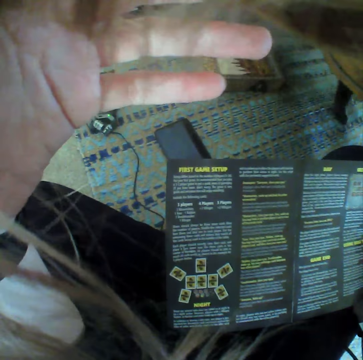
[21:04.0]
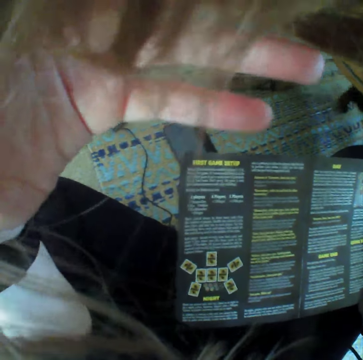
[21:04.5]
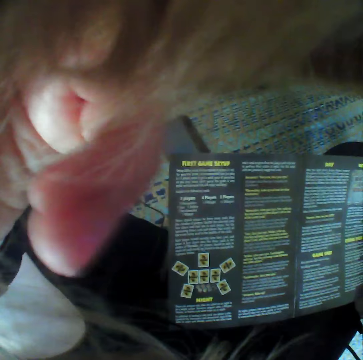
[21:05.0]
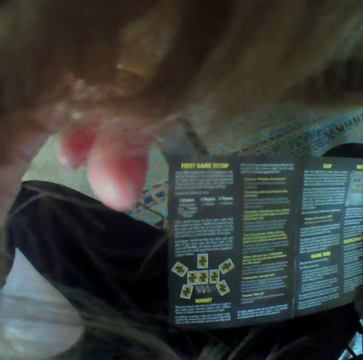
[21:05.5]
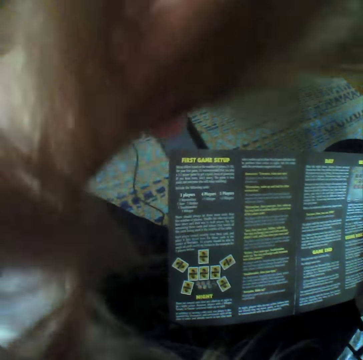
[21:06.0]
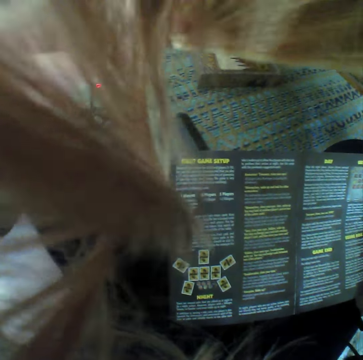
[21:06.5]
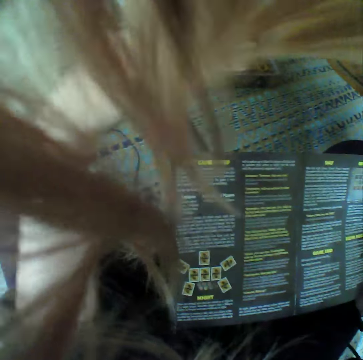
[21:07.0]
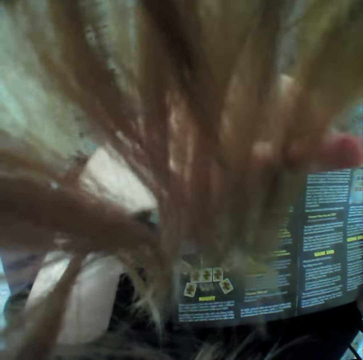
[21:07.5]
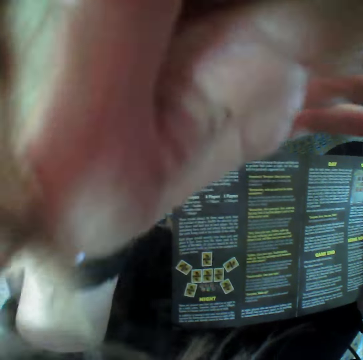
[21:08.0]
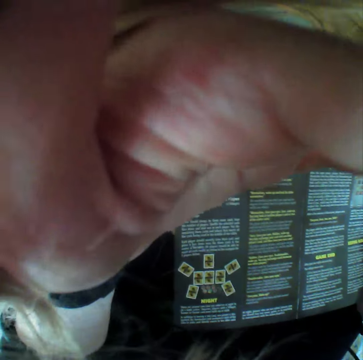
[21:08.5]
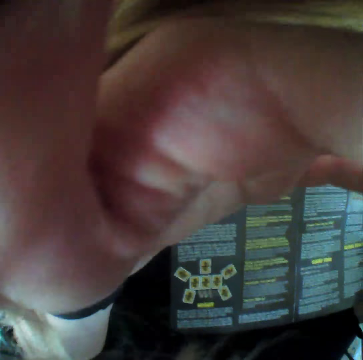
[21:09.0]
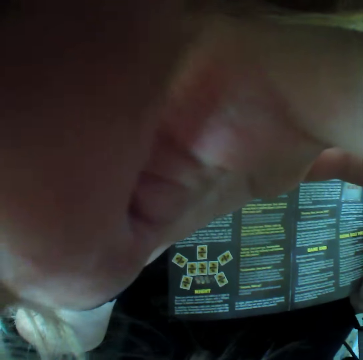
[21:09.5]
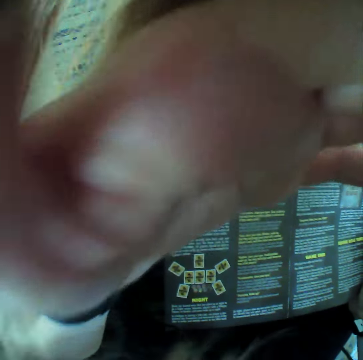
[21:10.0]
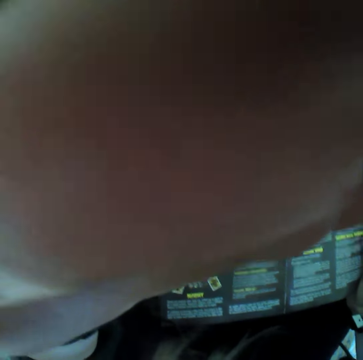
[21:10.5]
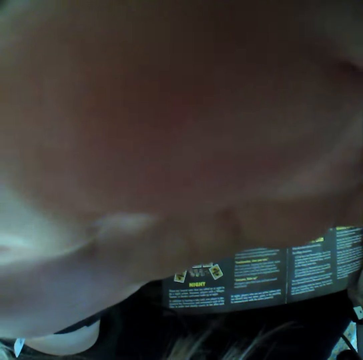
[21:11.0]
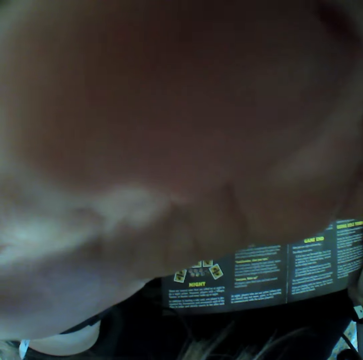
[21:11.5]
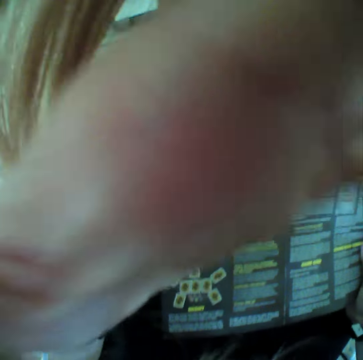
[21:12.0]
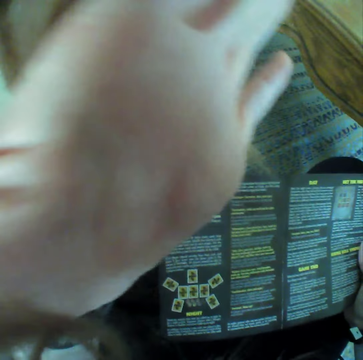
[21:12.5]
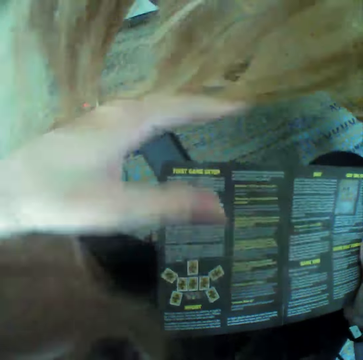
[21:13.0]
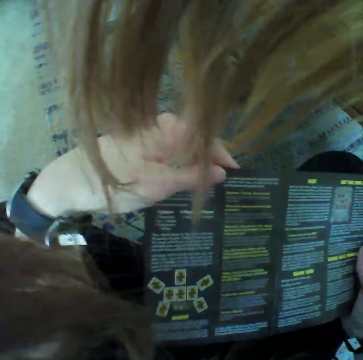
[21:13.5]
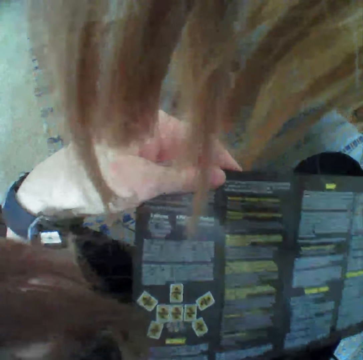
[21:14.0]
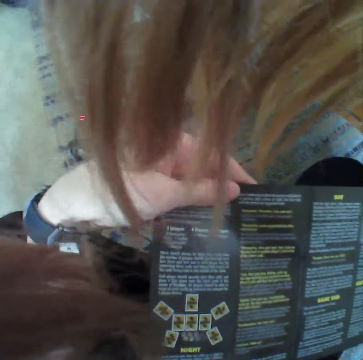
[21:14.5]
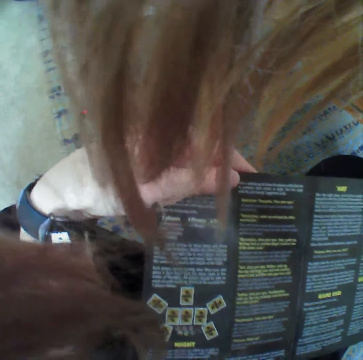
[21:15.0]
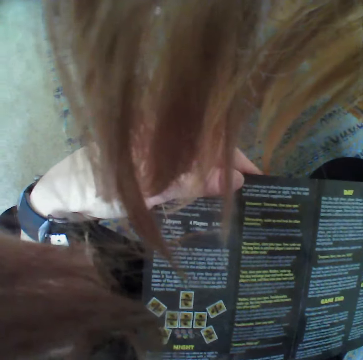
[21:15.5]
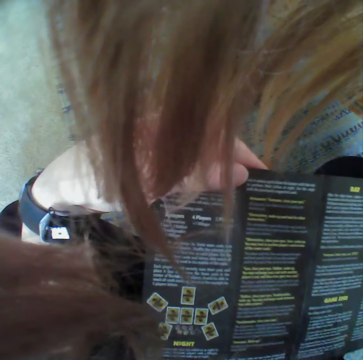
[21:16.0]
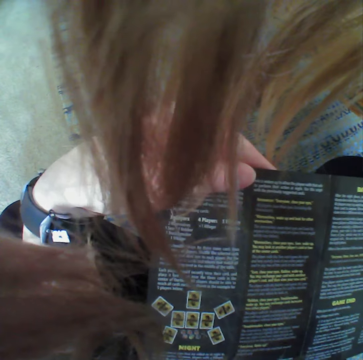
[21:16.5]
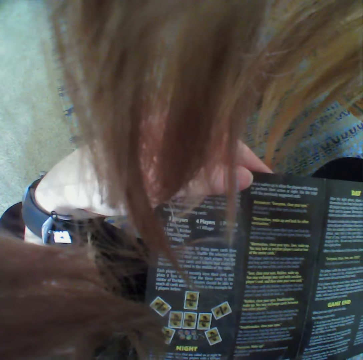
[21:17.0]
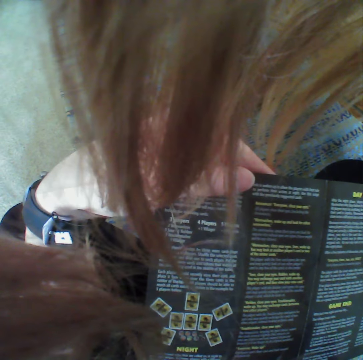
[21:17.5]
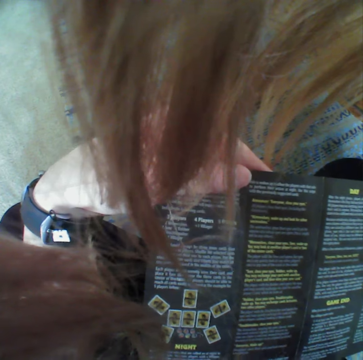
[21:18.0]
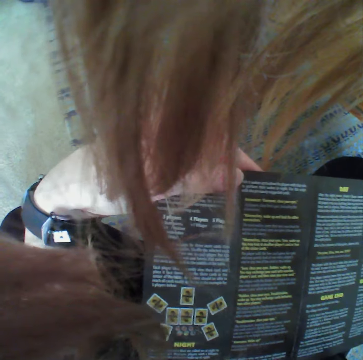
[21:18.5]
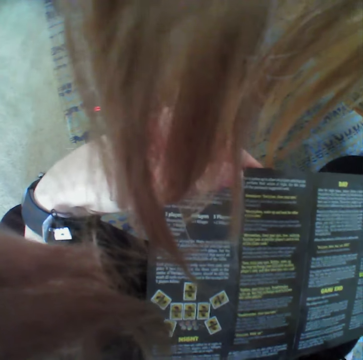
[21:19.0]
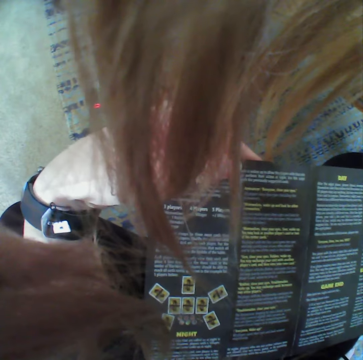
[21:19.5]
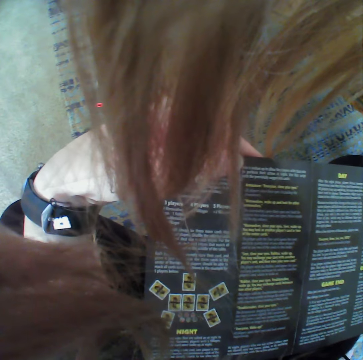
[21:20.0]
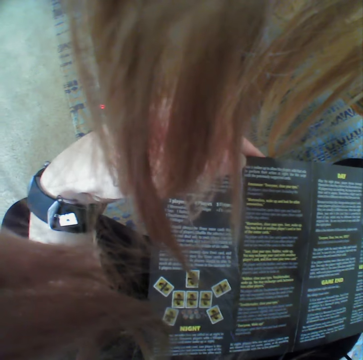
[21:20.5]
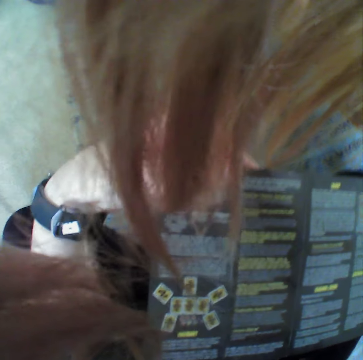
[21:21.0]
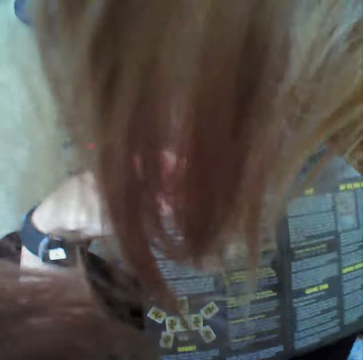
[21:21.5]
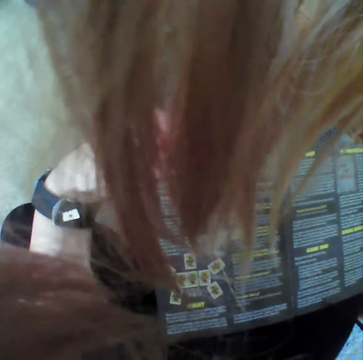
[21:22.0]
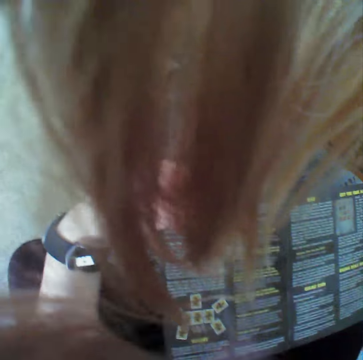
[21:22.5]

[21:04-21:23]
The camera wearer moves the hair. They hold the paper. They look at the pamphlet.

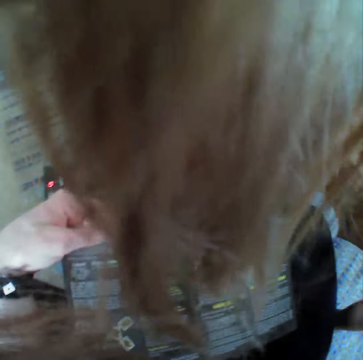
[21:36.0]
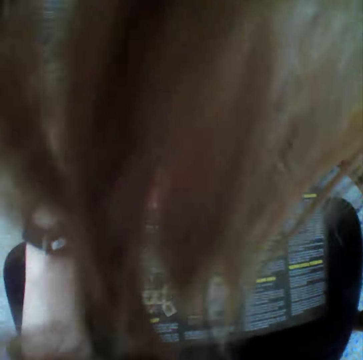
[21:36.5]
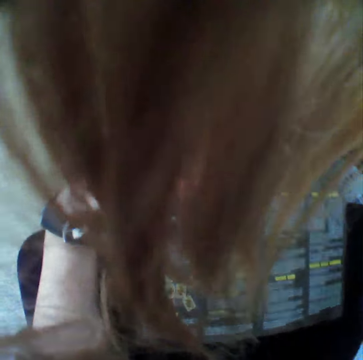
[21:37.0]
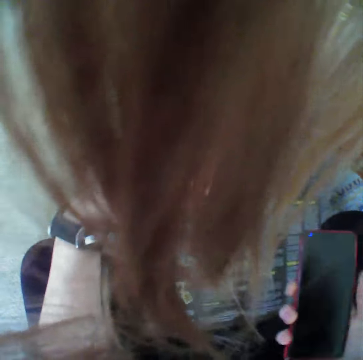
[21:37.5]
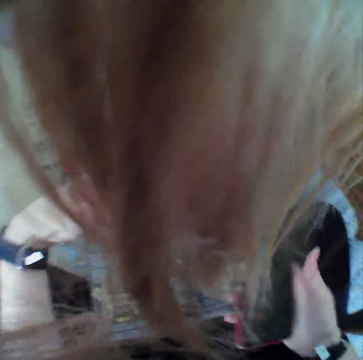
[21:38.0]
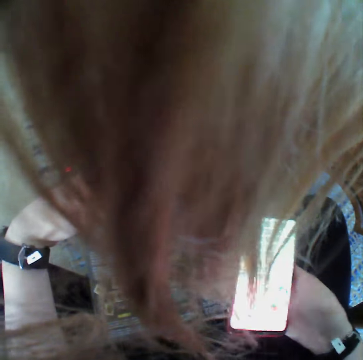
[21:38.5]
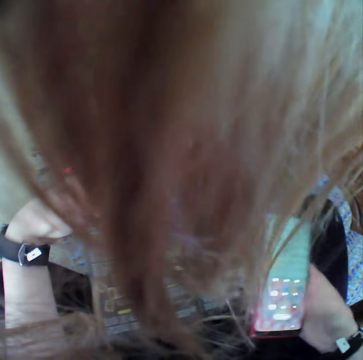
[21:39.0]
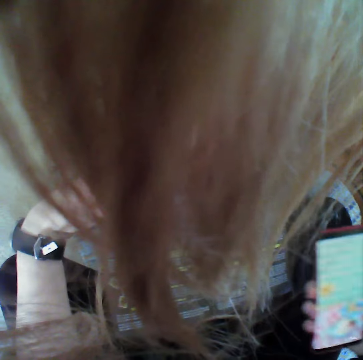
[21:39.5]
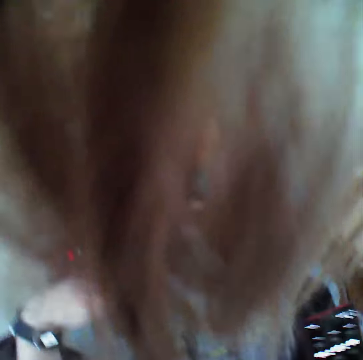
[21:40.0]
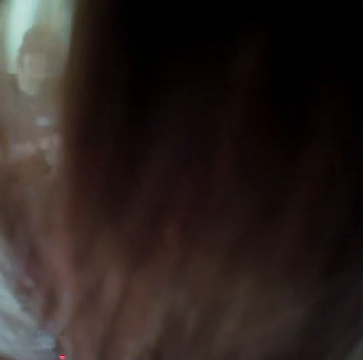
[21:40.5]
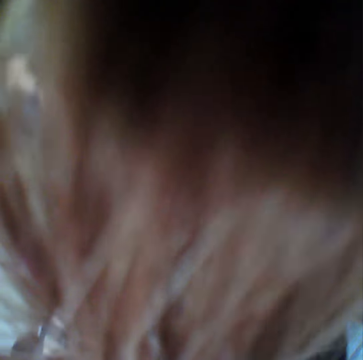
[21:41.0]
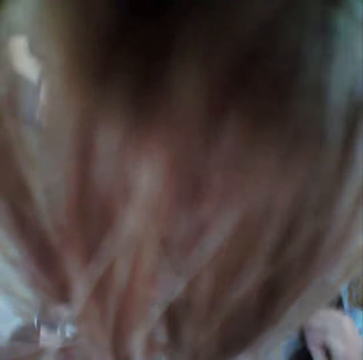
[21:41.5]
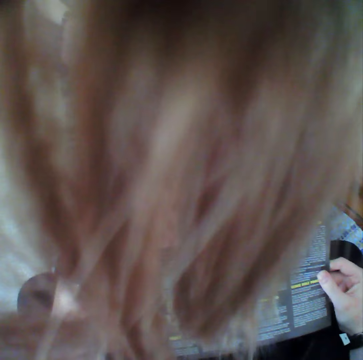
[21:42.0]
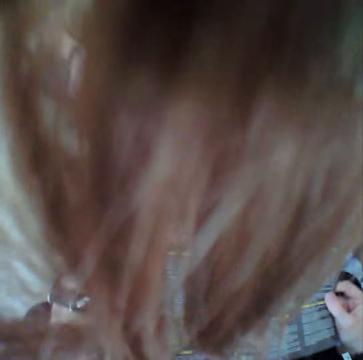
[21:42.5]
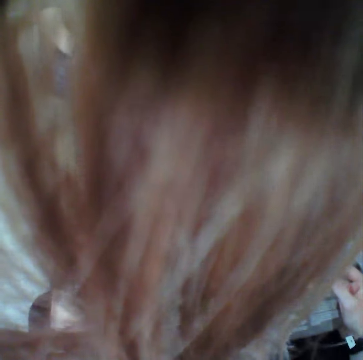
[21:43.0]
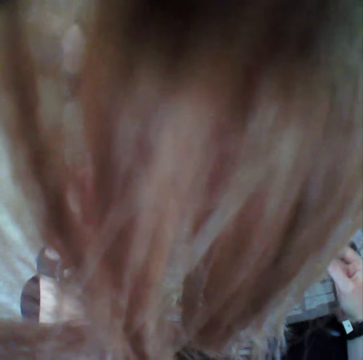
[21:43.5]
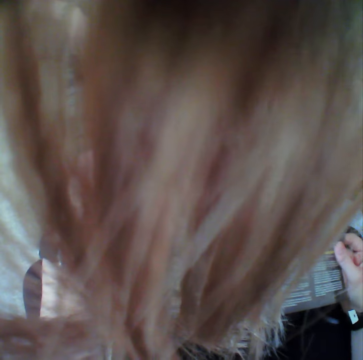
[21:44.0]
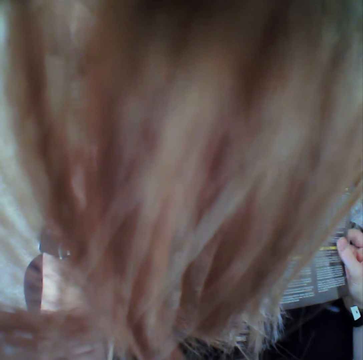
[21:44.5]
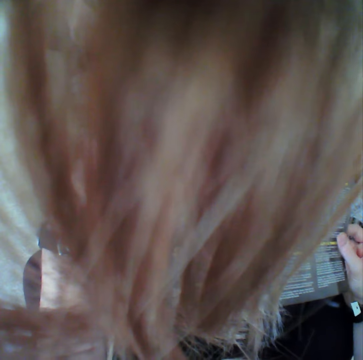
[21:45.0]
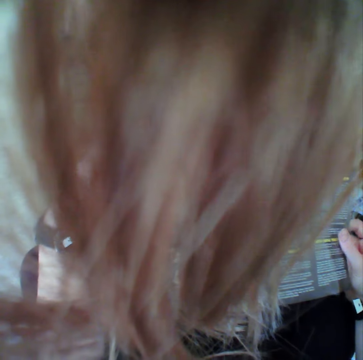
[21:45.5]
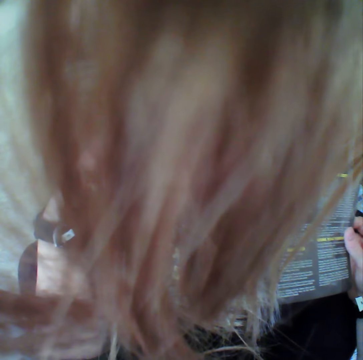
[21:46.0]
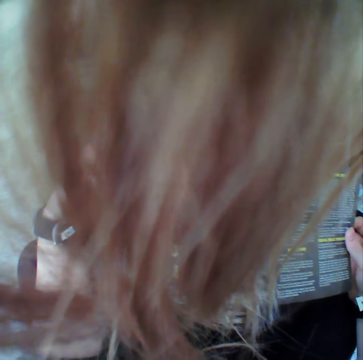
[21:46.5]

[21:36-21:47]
The camera wearer swipes on the phone.

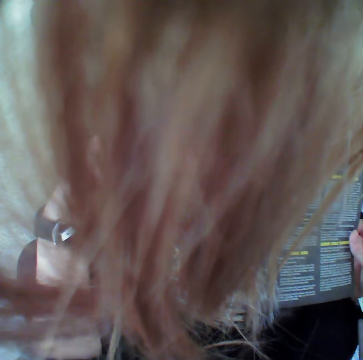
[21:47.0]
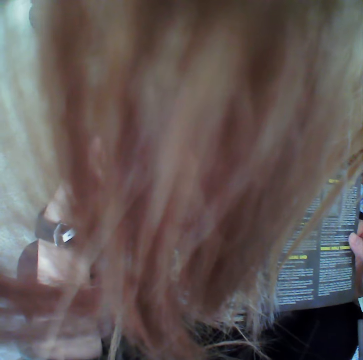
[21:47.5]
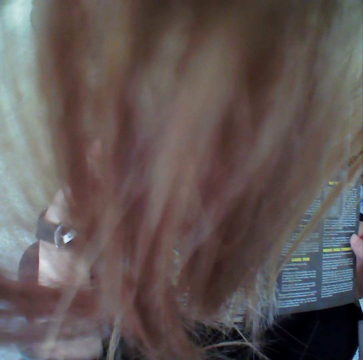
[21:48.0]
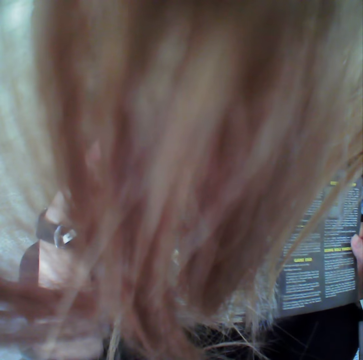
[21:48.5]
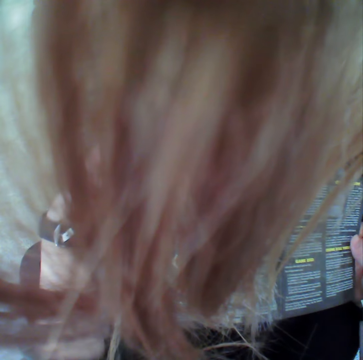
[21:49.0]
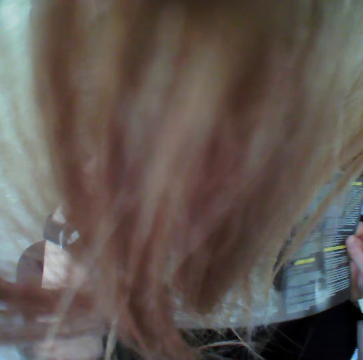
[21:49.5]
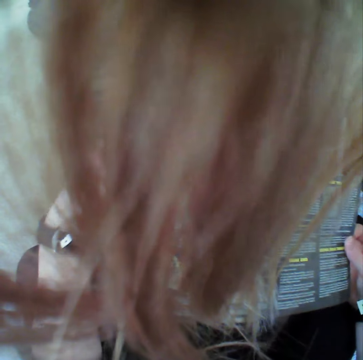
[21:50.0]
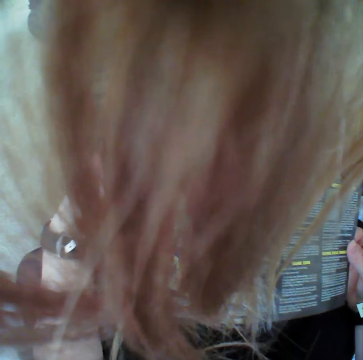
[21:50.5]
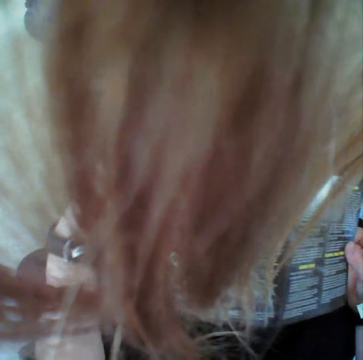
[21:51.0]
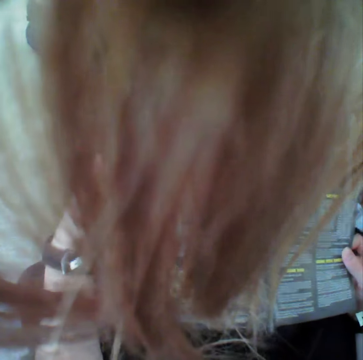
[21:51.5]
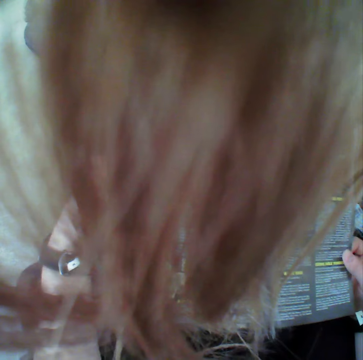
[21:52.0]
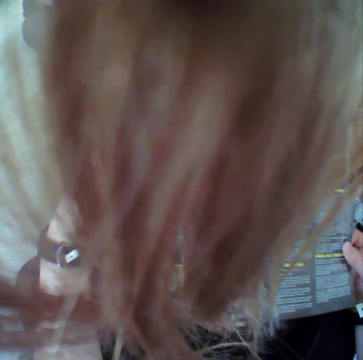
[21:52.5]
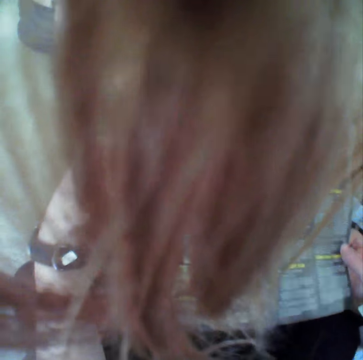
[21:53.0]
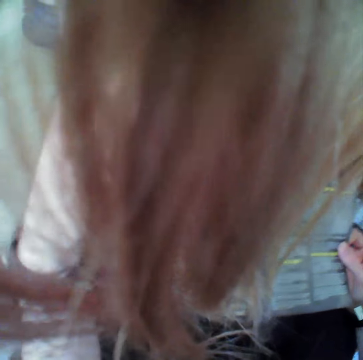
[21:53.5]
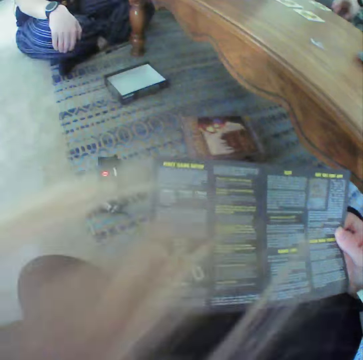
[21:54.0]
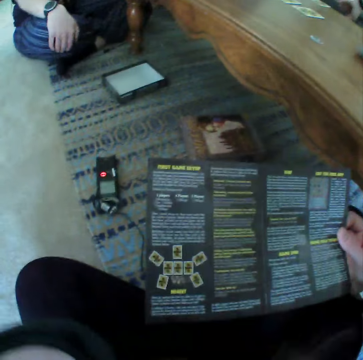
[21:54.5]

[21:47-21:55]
The camera wearer moves the hair.
